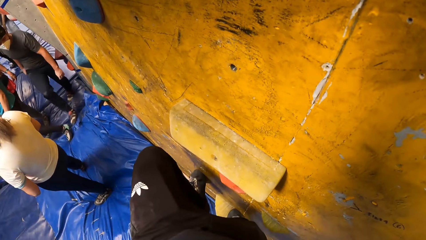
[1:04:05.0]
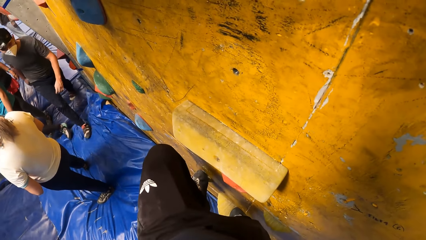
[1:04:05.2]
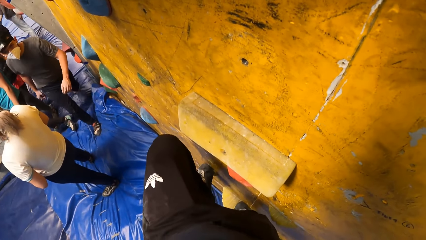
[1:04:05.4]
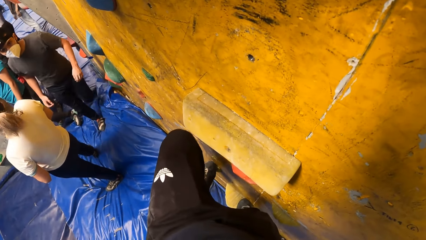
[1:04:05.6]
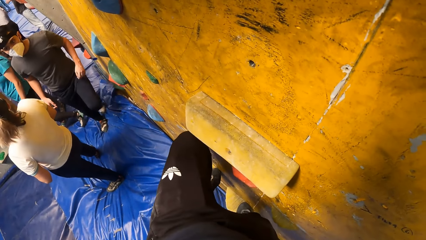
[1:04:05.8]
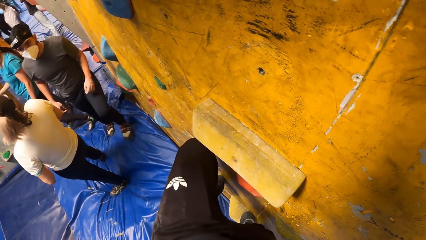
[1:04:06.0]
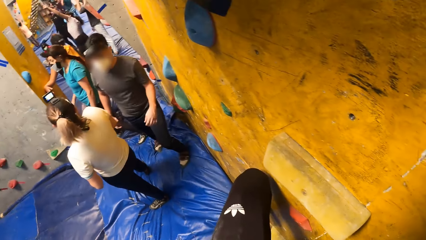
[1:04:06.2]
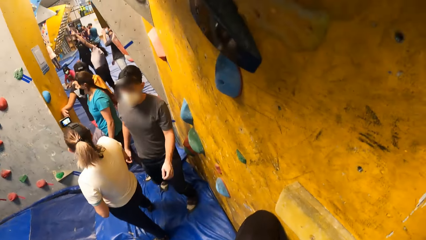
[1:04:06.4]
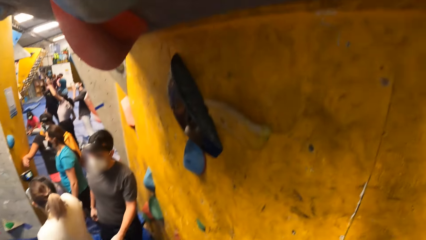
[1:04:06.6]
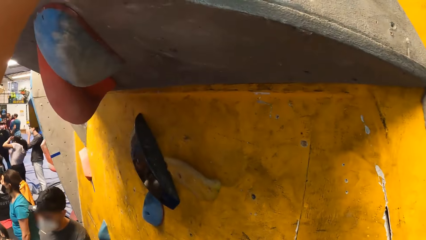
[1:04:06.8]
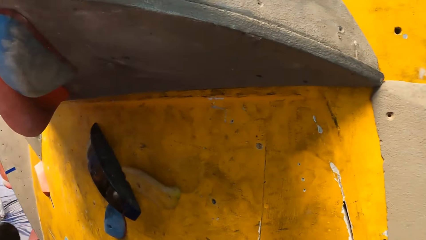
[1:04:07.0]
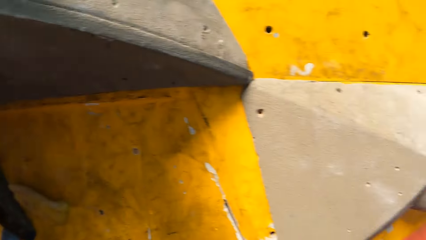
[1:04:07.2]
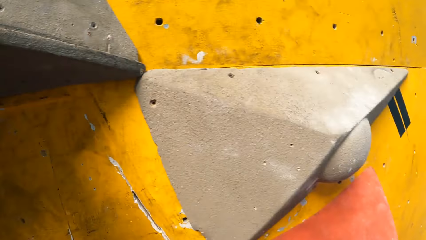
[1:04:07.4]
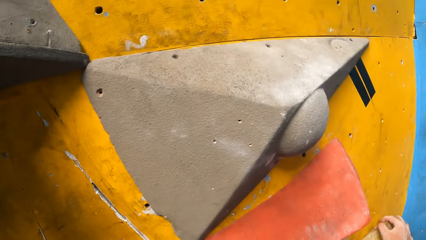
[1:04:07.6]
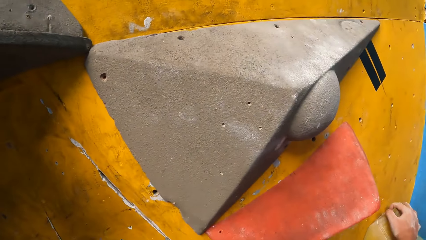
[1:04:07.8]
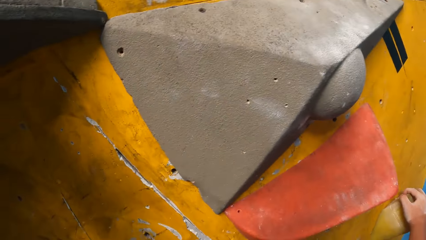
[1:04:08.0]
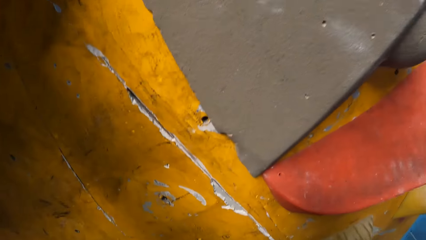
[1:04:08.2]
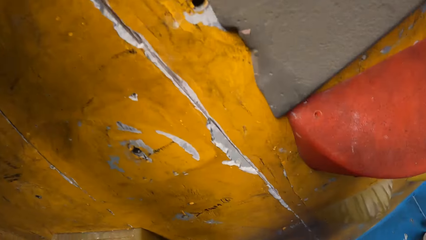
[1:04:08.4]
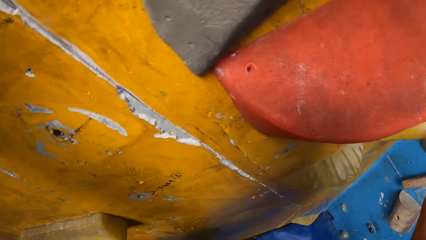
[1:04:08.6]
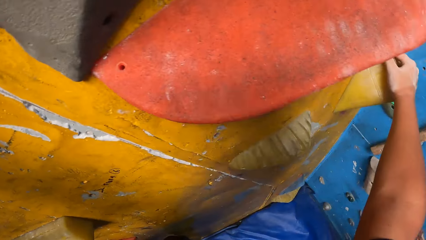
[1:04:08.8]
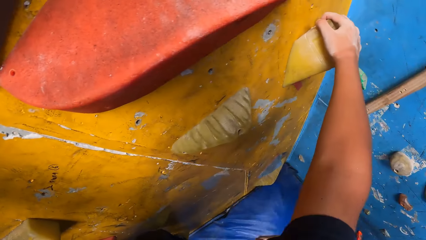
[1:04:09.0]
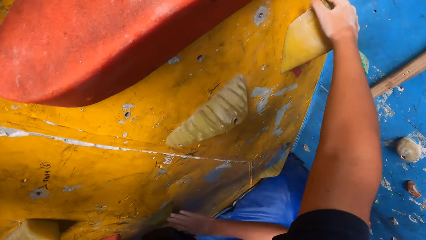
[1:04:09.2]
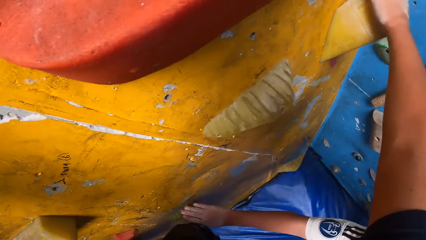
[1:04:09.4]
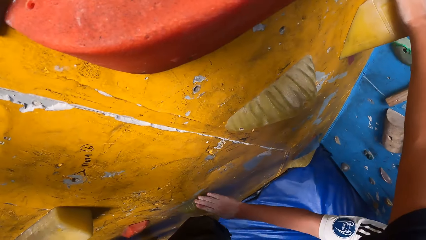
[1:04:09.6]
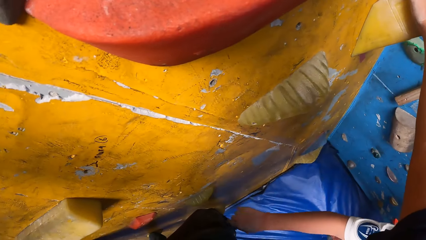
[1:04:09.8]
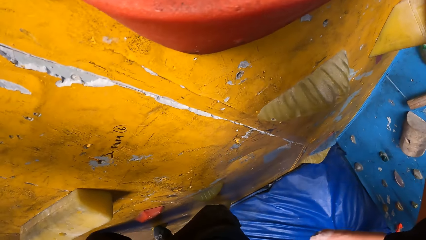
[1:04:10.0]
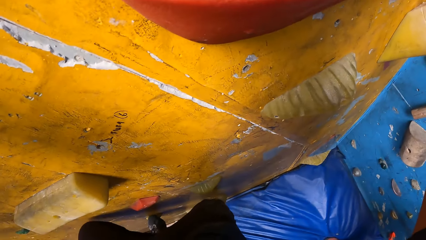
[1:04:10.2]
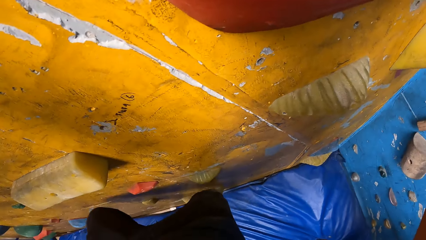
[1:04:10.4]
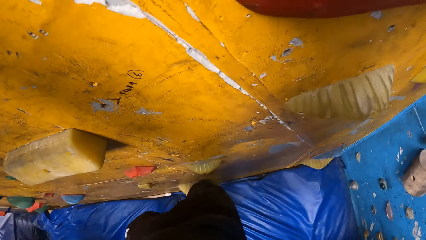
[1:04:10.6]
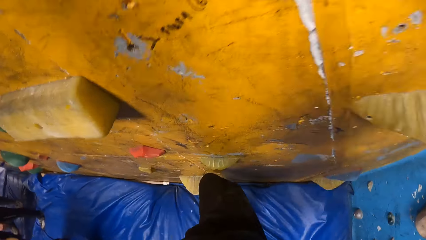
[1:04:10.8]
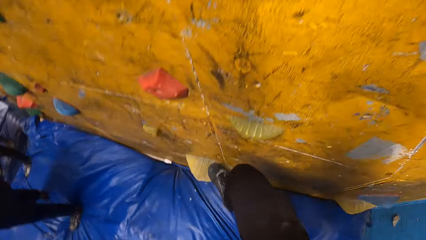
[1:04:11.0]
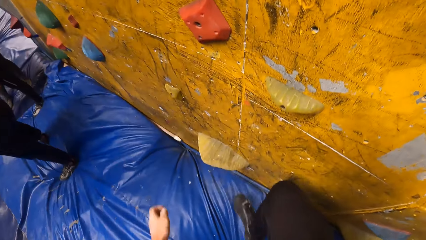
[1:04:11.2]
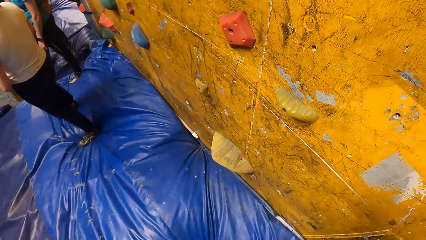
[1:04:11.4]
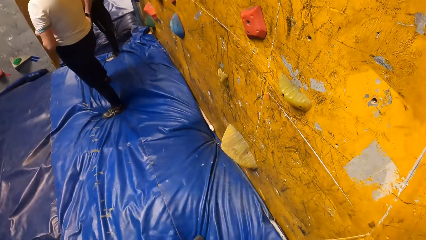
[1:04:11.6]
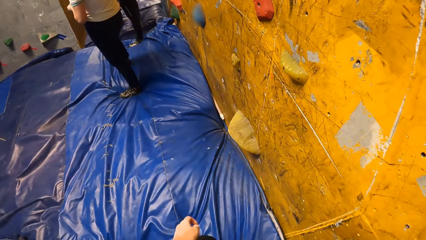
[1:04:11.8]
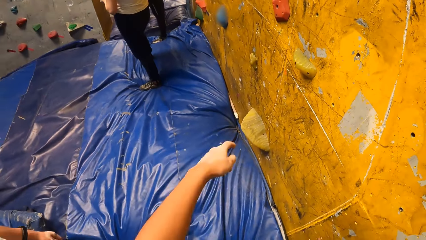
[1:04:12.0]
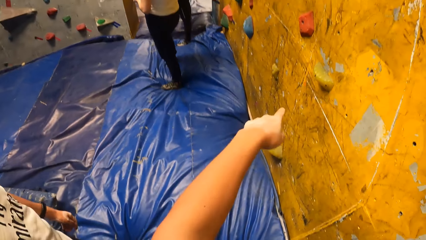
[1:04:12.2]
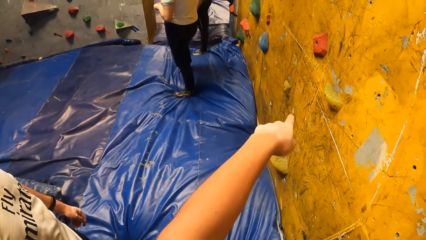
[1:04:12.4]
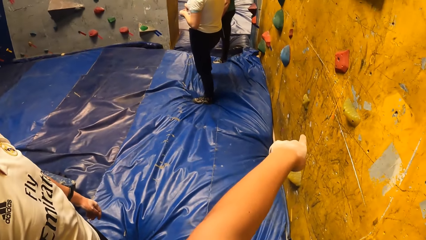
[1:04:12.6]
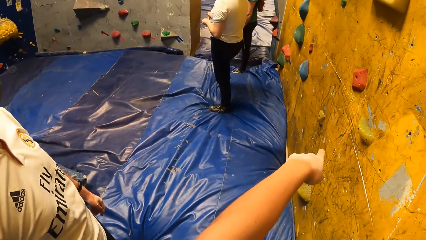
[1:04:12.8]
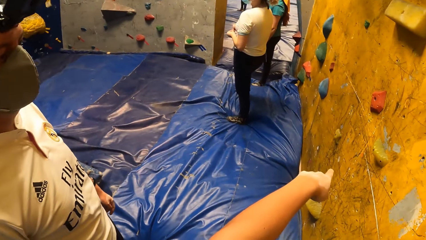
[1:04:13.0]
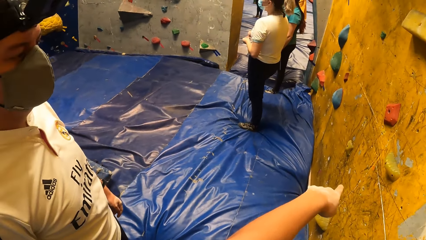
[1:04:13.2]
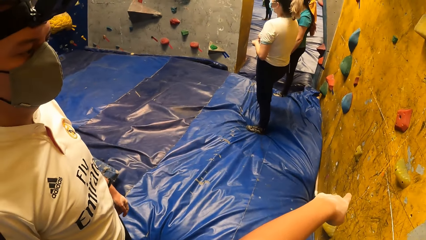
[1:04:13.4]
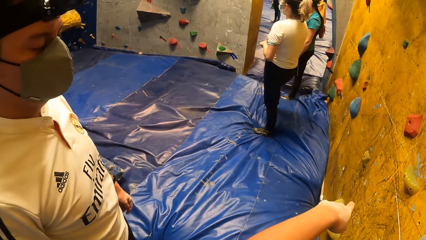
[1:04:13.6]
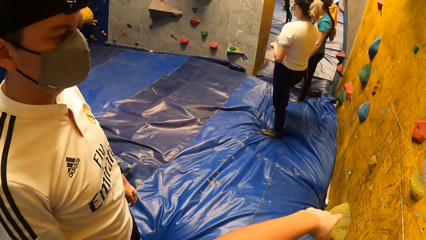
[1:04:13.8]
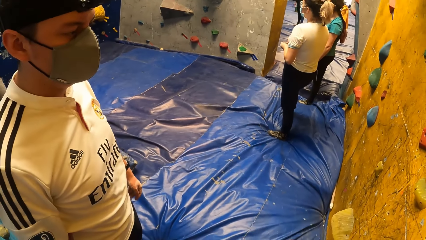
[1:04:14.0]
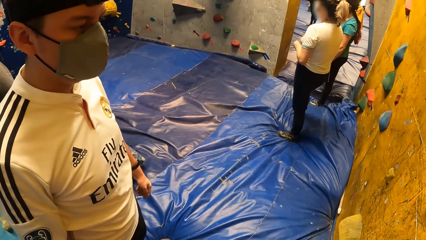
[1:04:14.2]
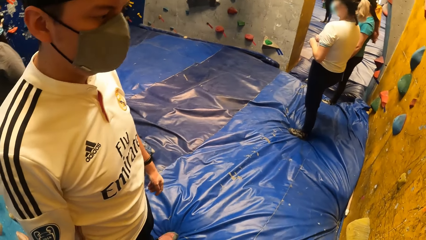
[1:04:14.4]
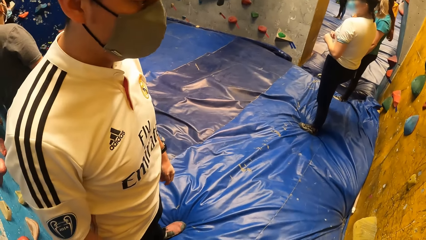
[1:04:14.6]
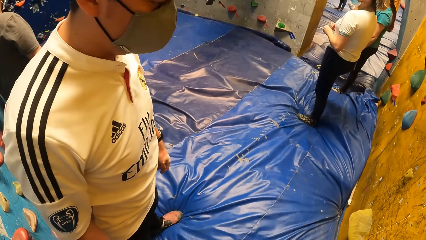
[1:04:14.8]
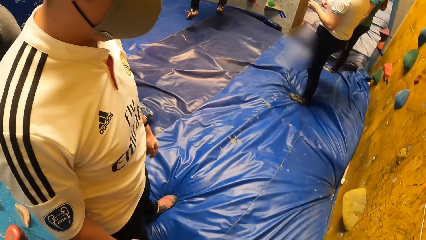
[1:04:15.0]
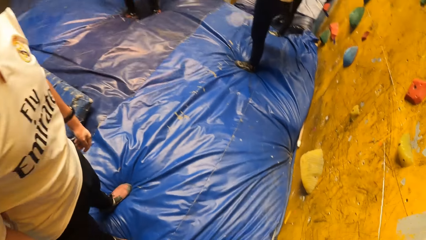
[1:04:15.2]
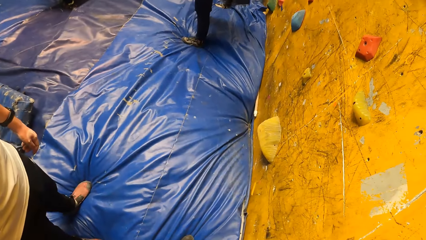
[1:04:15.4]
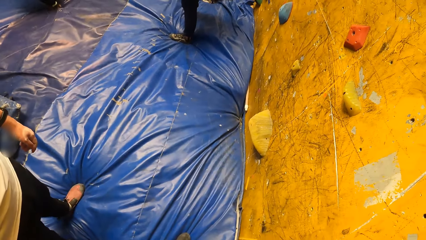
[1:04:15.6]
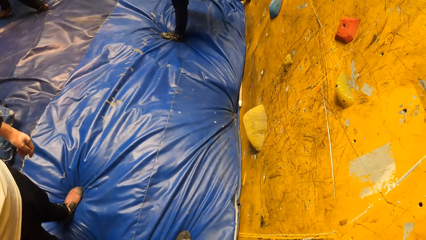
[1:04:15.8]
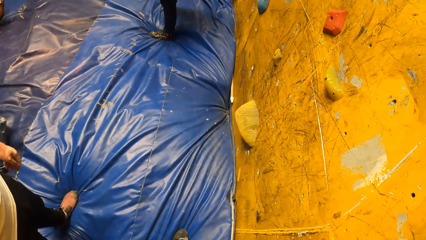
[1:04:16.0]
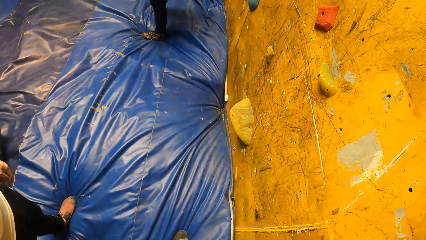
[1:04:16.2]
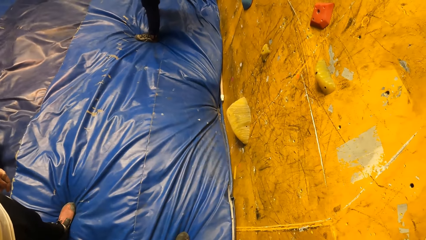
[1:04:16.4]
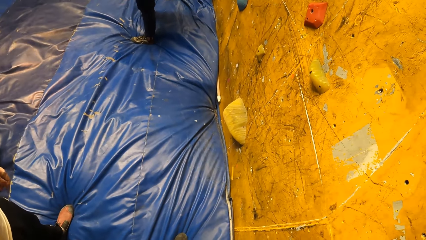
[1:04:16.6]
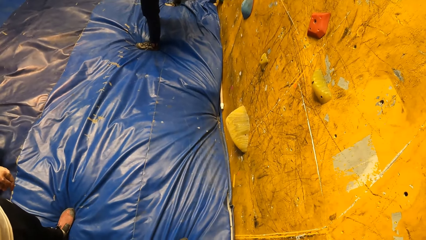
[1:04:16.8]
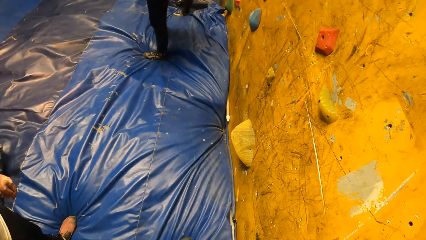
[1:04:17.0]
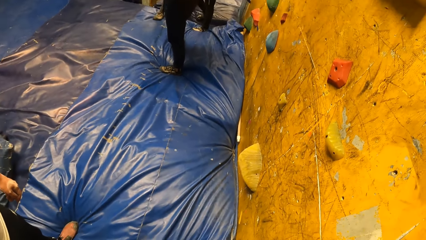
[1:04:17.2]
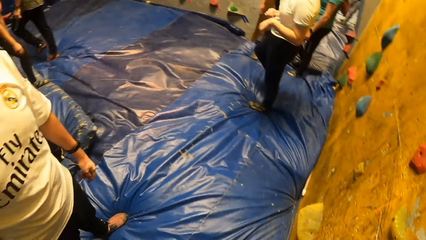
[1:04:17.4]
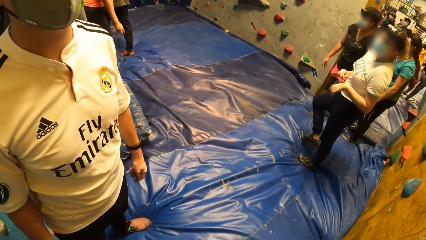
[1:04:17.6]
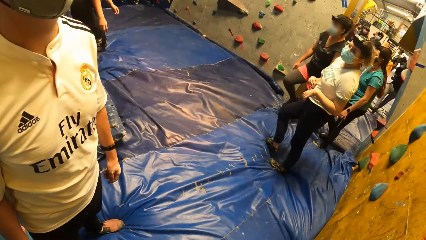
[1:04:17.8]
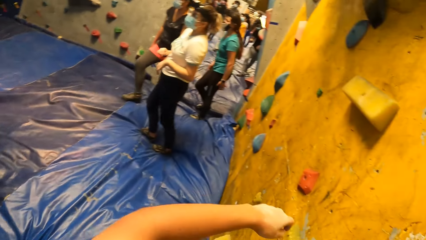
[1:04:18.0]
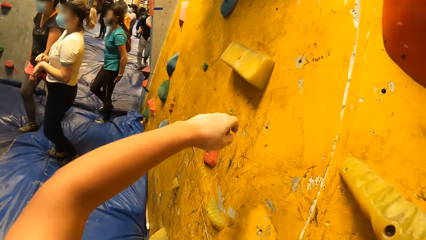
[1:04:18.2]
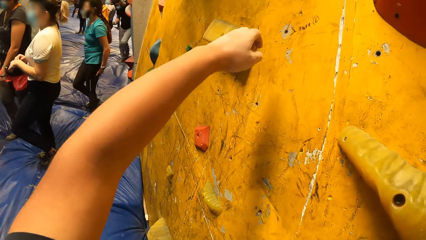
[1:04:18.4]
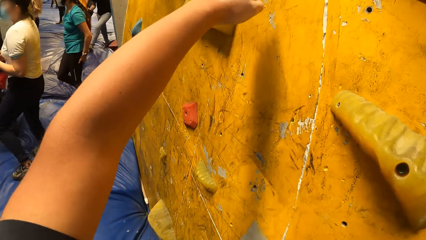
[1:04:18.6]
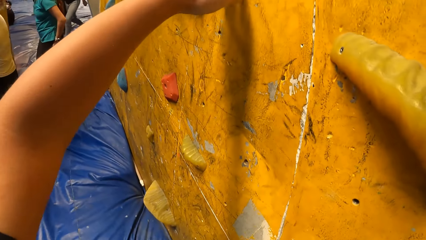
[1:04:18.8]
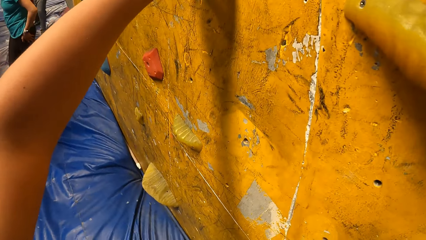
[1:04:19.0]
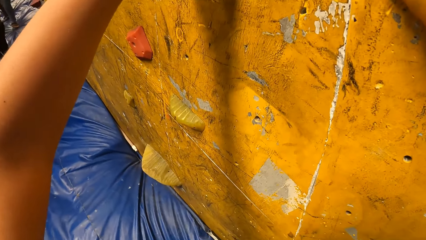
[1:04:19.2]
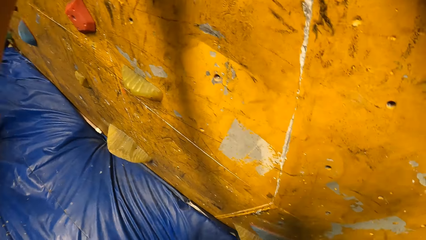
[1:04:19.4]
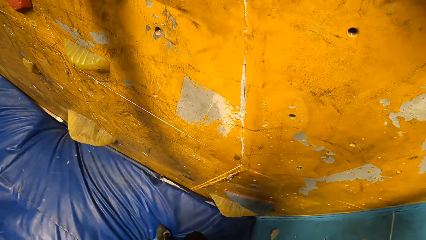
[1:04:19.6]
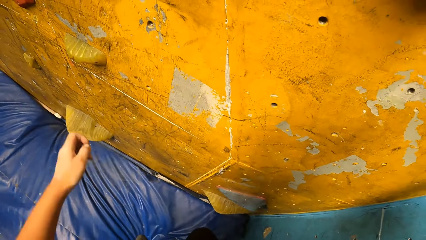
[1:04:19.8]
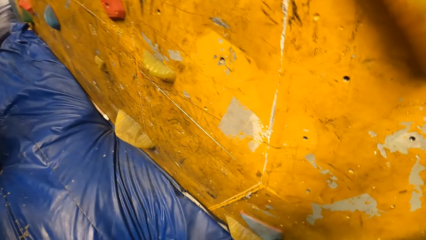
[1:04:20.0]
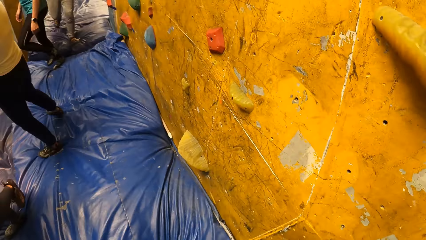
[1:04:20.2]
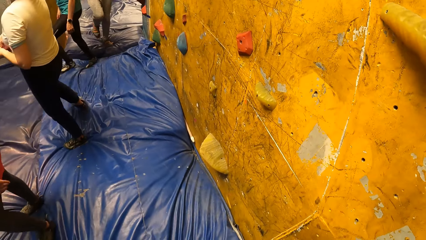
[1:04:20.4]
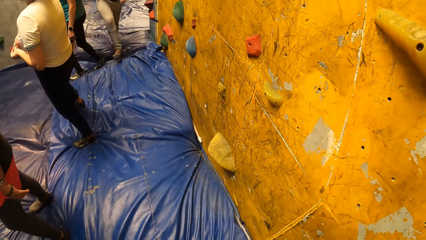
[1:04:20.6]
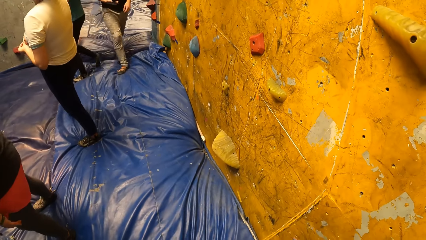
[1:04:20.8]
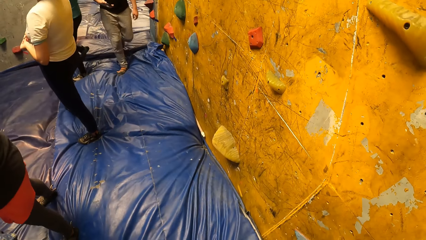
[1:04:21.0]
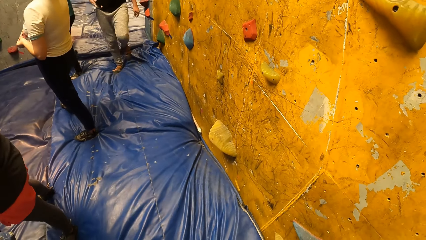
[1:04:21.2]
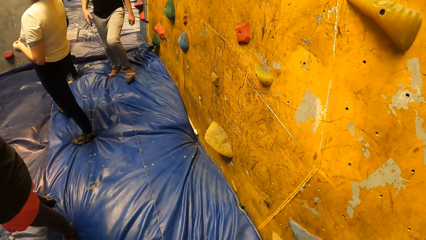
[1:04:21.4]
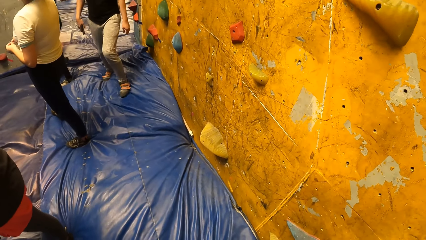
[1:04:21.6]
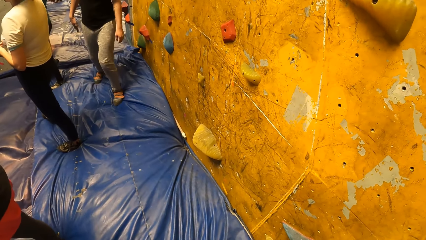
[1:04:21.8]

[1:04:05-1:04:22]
A man walks behind the camera wearer. The camera wearer climbs a wall. Another man touches a climbing wall. The camera wearer jumps down from the rock wall. They interact with a man. They point at the wall. They move a hand.
